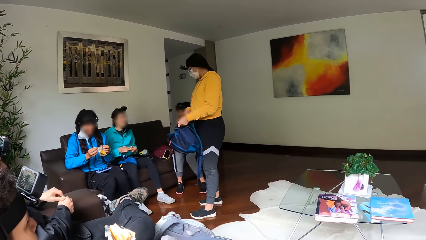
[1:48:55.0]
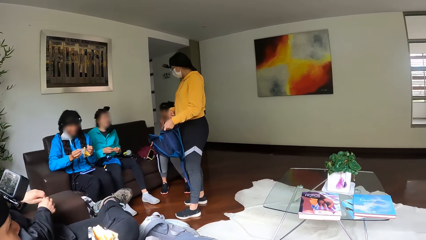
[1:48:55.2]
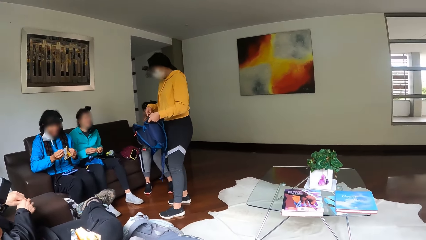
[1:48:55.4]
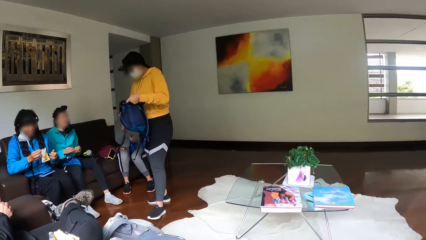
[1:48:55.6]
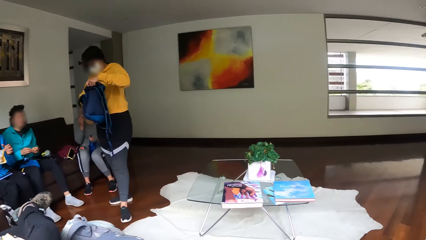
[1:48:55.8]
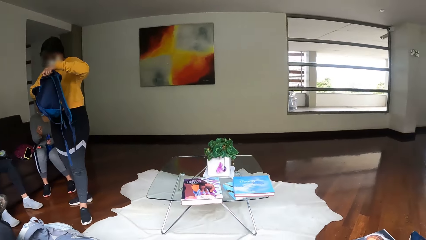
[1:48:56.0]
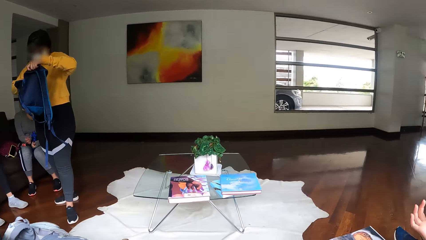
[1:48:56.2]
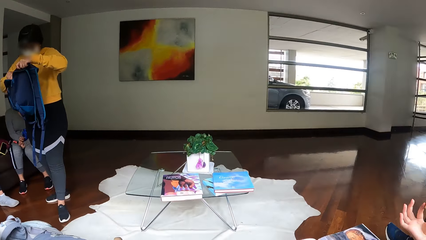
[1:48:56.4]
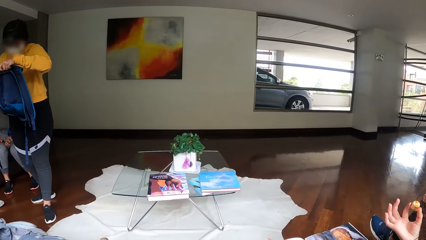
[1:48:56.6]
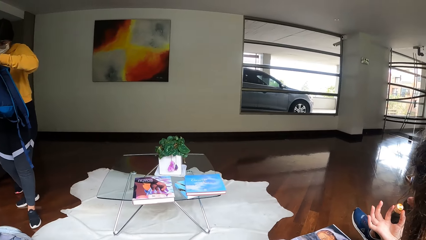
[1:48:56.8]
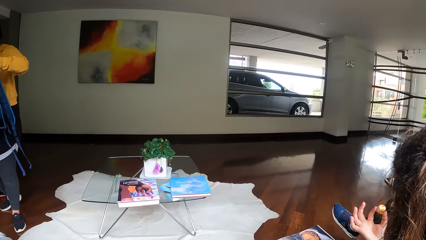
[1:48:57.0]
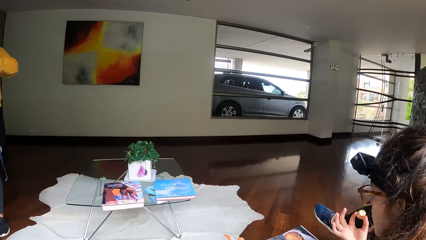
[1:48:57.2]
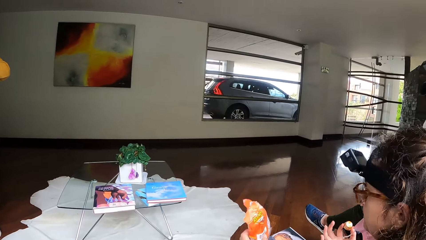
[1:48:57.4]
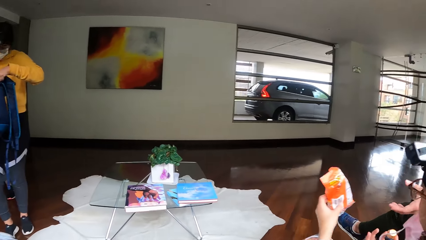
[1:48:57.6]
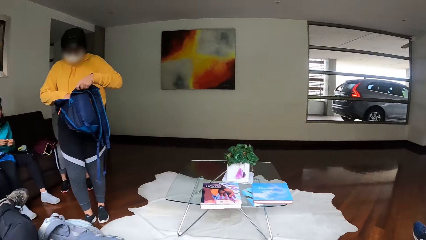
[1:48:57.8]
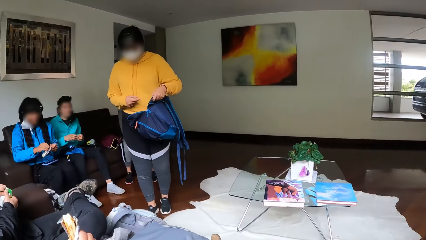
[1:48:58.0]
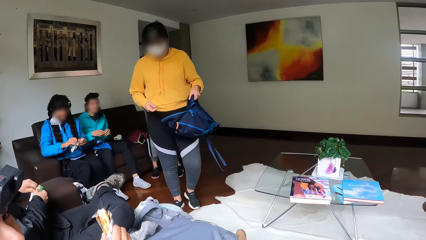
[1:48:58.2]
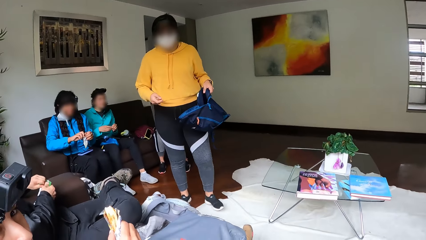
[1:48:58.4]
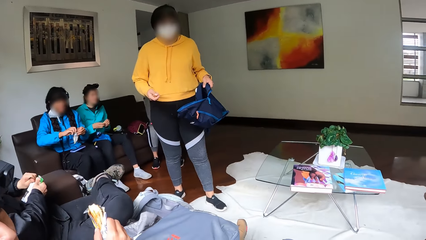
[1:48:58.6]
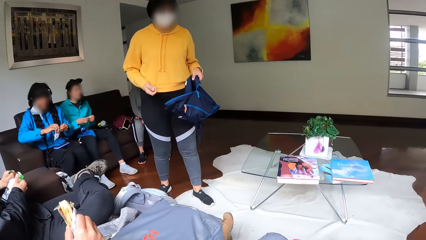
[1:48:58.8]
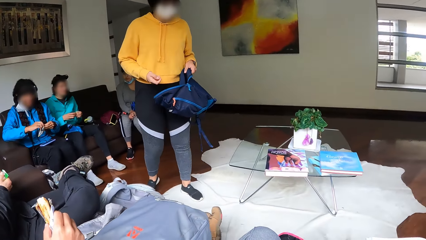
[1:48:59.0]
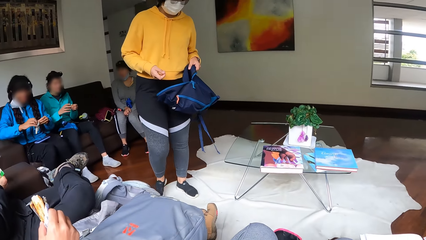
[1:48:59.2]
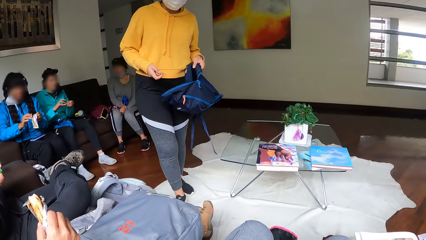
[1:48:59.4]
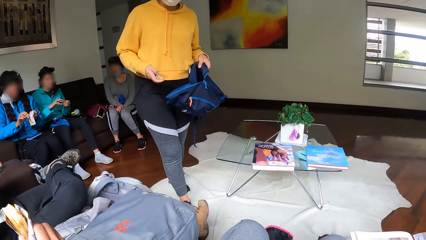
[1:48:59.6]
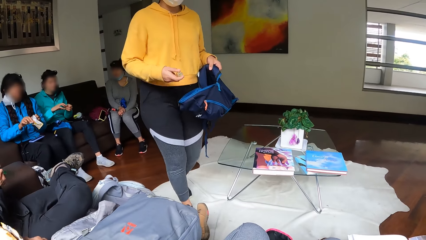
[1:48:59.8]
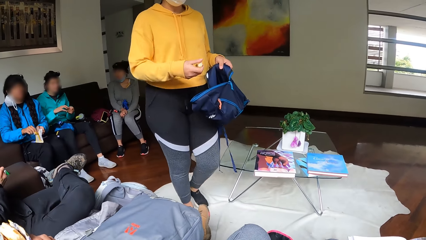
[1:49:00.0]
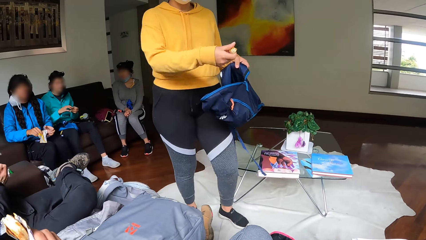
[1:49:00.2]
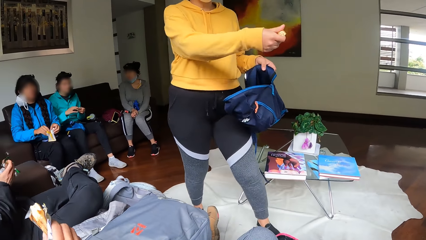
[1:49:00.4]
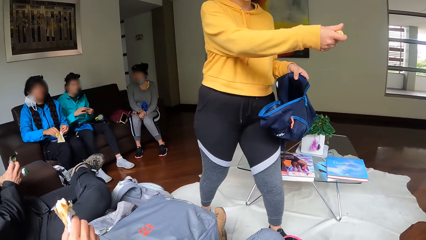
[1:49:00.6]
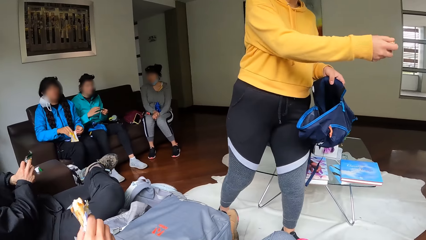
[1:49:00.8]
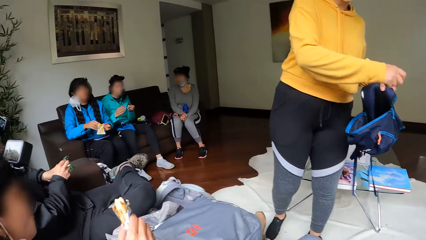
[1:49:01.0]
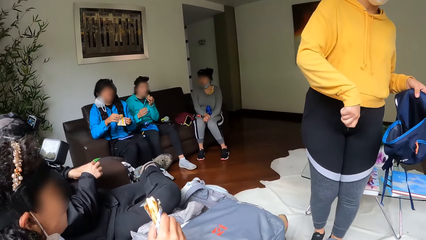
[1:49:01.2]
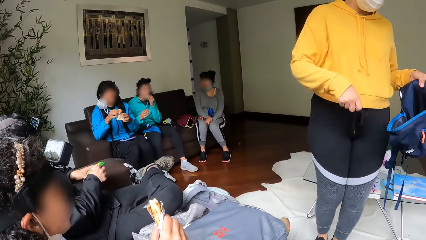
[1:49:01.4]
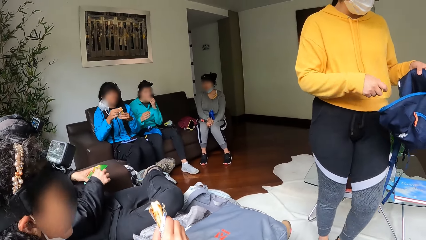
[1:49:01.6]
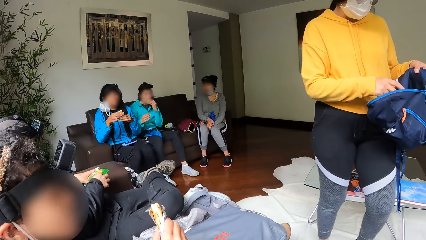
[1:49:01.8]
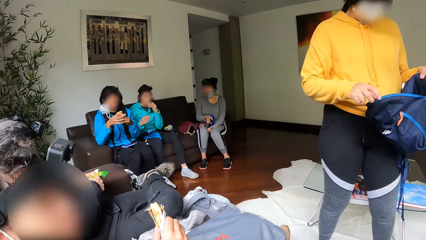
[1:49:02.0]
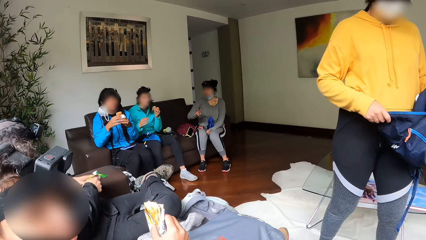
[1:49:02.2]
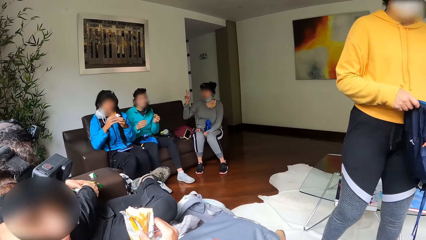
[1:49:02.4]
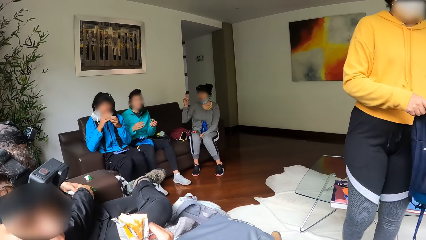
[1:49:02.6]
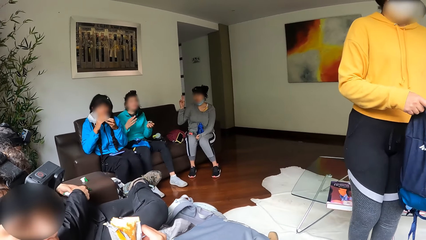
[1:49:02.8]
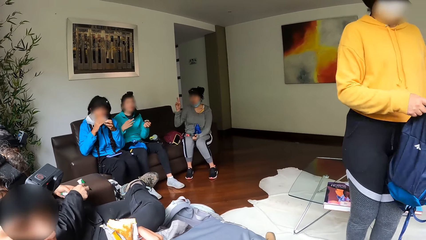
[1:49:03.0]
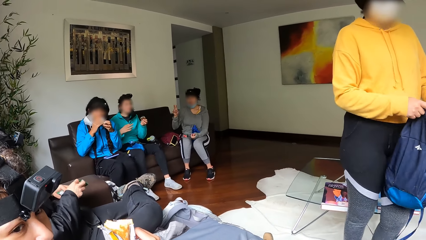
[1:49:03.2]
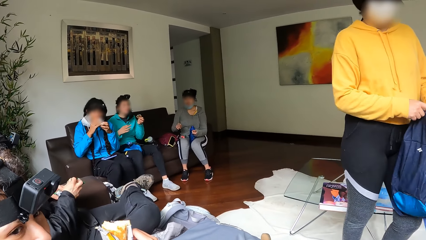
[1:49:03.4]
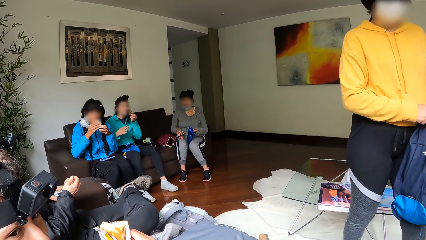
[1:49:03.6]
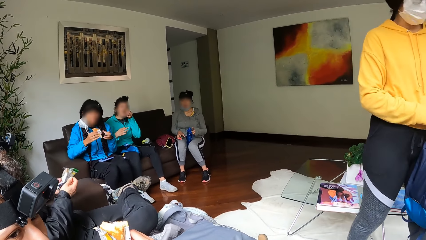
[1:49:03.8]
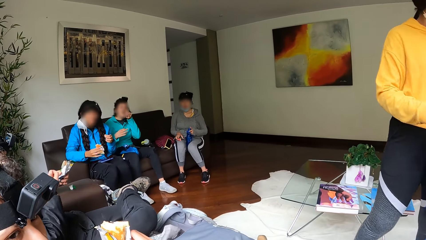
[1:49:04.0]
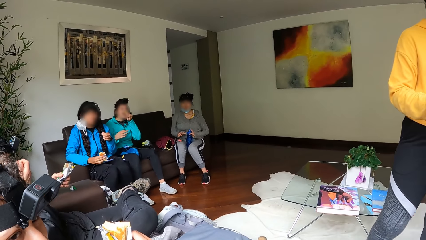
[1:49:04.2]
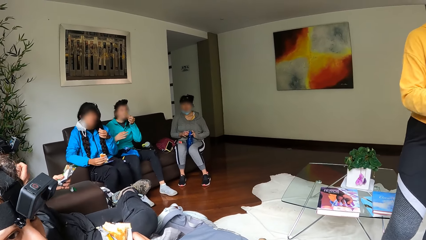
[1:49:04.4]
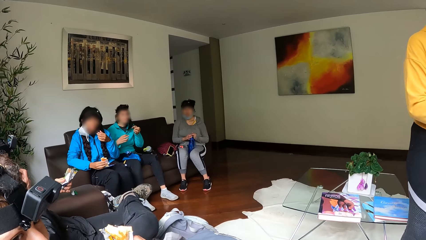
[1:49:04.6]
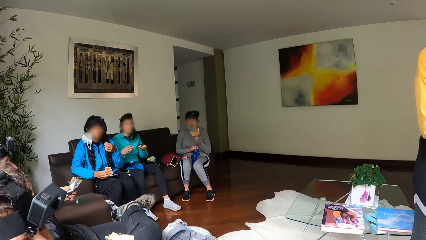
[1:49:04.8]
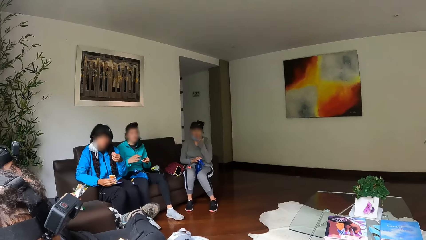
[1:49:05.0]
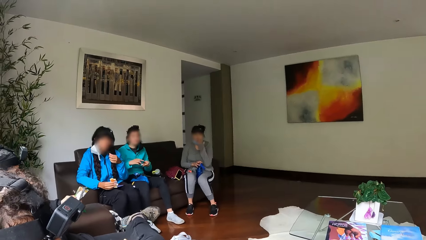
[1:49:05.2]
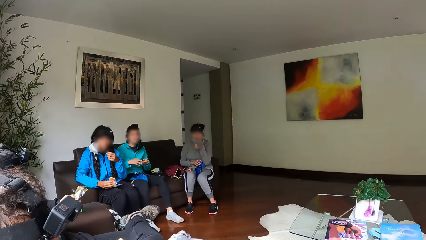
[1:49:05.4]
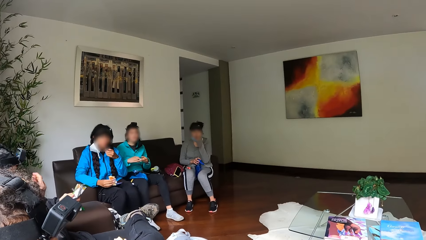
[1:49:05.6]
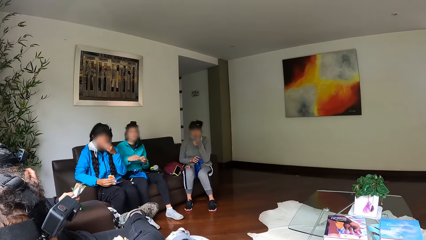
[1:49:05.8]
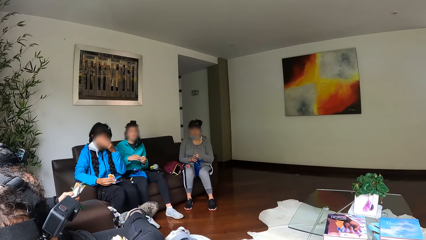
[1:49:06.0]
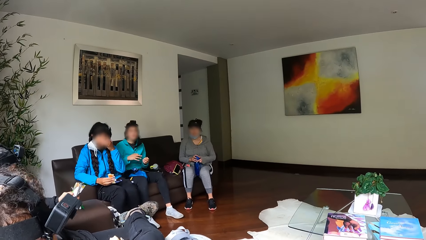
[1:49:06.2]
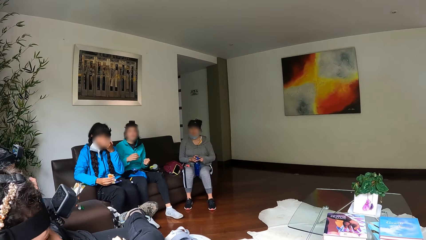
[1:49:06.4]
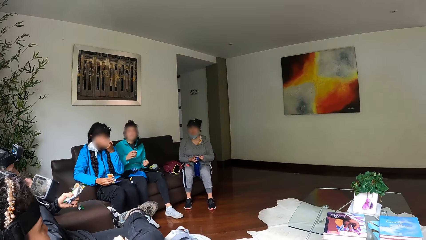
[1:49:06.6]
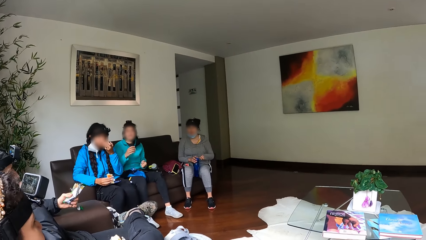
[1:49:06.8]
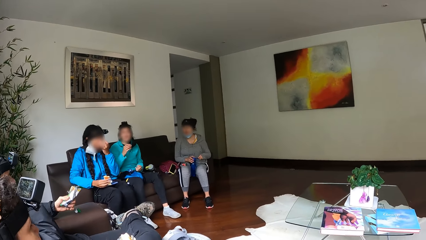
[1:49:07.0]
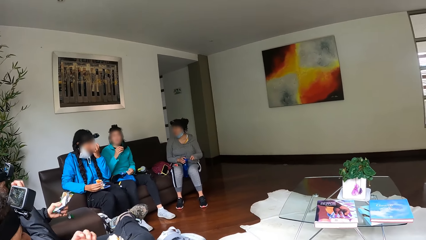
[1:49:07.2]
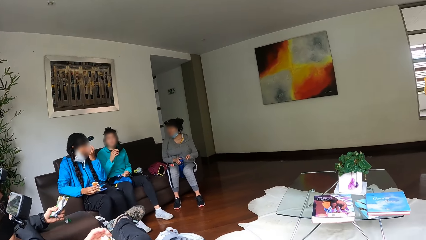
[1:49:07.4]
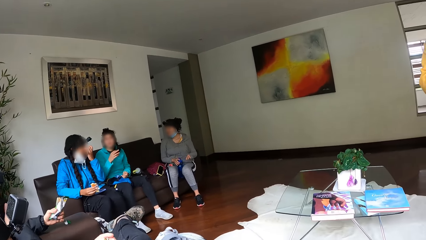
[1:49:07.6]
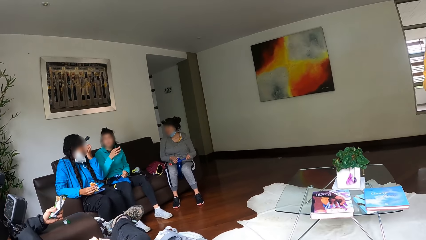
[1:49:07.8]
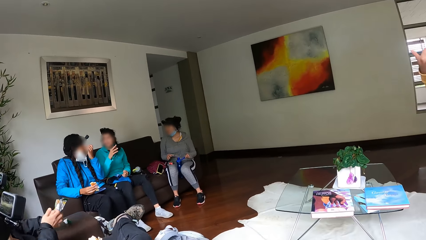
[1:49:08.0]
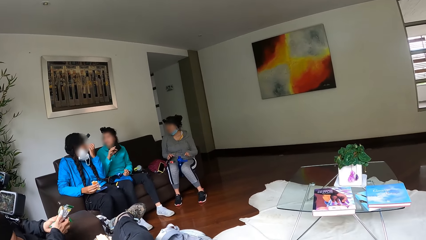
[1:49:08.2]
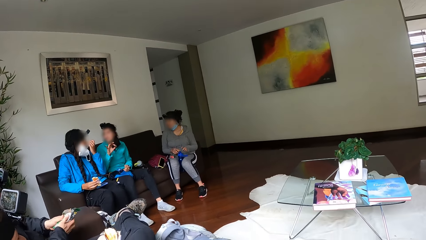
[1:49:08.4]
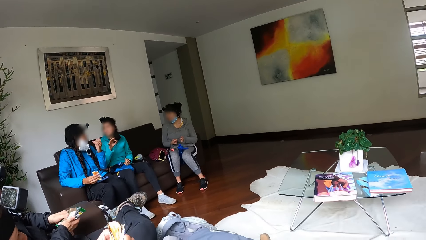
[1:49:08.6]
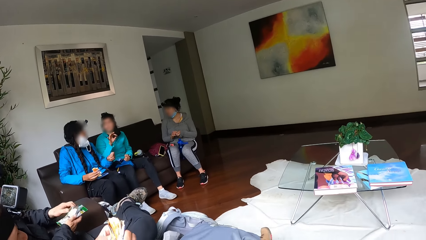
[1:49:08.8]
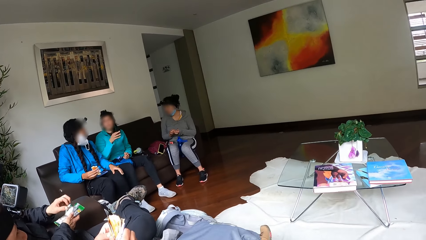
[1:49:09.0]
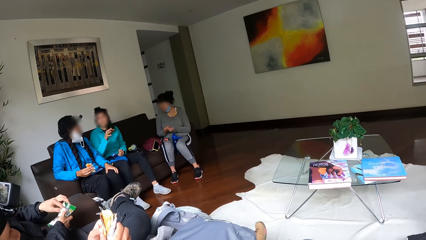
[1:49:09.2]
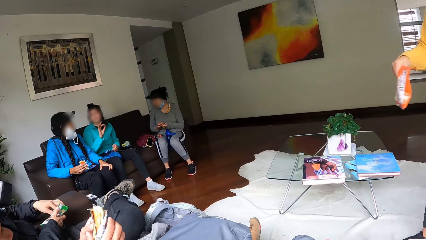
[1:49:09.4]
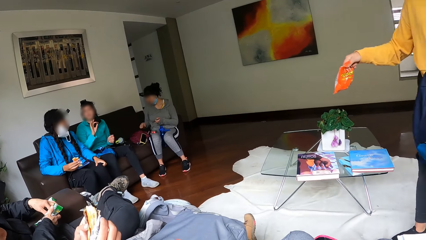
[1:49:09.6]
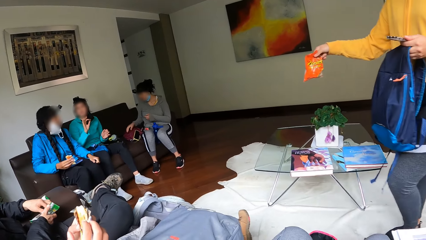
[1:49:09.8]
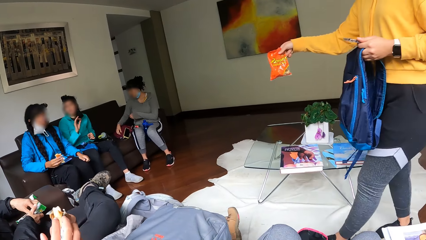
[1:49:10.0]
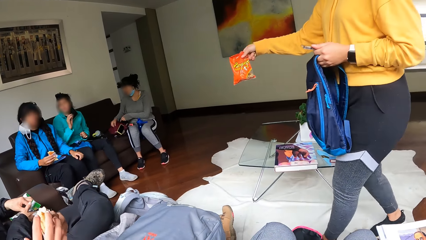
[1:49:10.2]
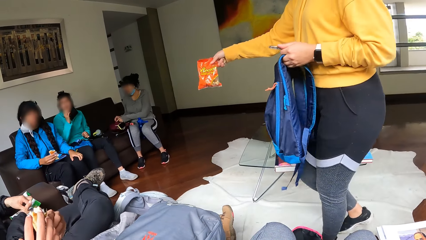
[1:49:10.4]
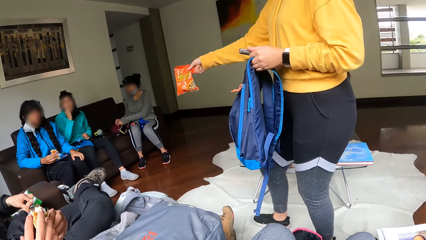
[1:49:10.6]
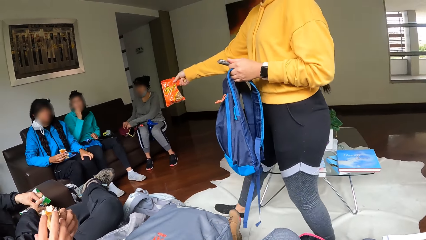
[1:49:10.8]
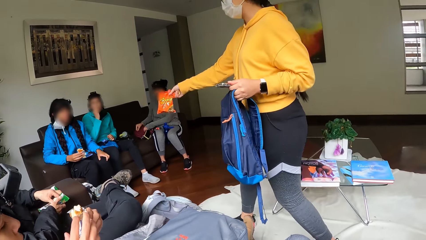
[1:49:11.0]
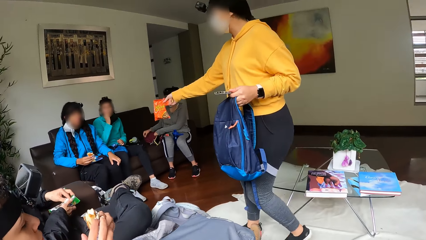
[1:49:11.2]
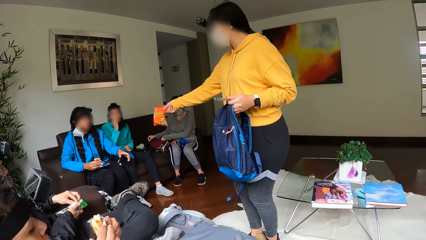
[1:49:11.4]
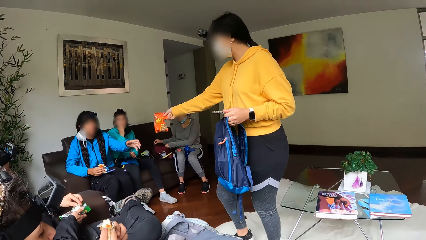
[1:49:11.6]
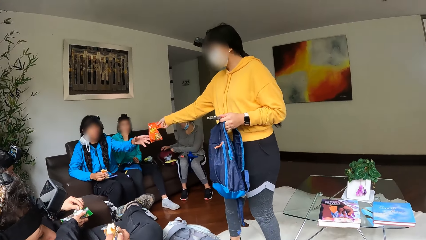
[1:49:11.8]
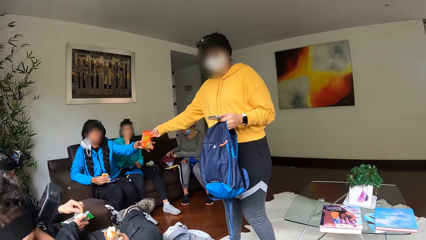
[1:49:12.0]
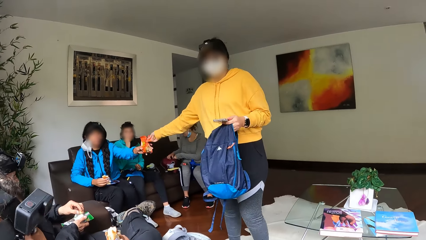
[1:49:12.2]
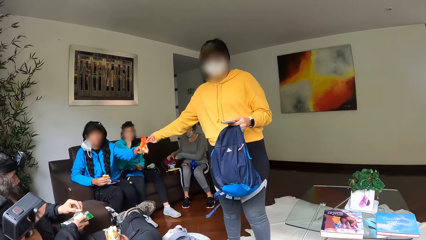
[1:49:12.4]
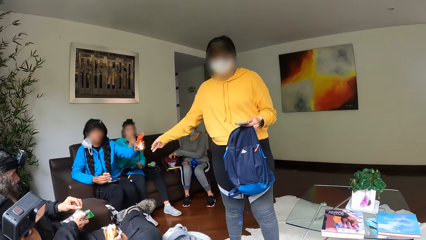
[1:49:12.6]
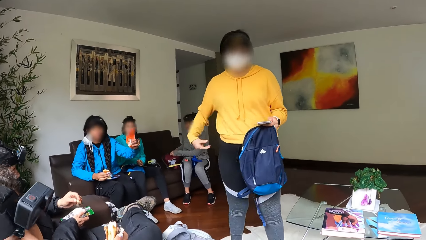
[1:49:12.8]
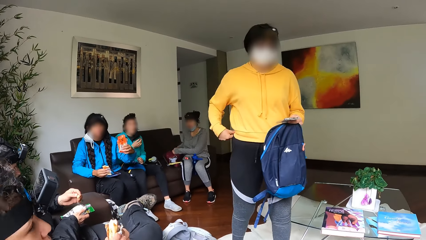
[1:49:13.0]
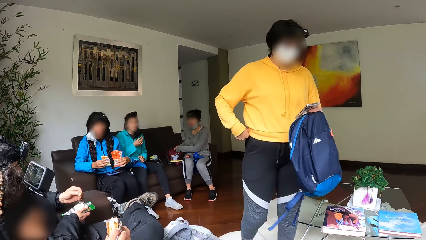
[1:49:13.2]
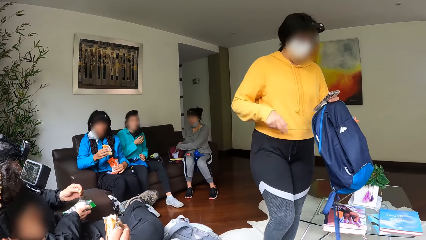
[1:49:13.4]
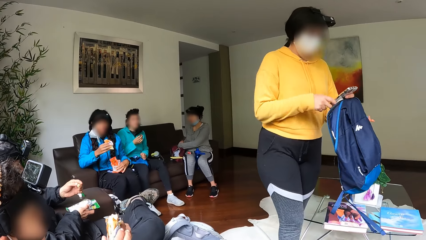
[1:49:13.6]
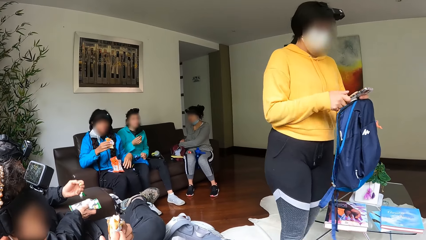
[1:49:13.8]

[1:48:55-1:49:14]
Ladies and men eat snacks. A man carries a biscuit with his right hand and puts the biscuit in his mouth with his right hand. A lady distributes snacks. A woman interacts with another woman. The lady gives the other woman the biscuit with her right hand. The other woman collects the biscuit with her left hand.
